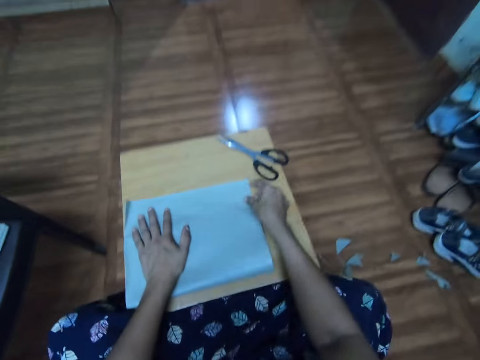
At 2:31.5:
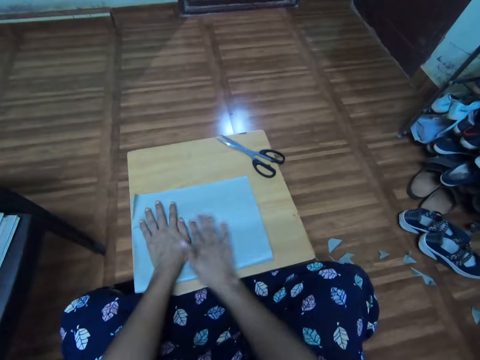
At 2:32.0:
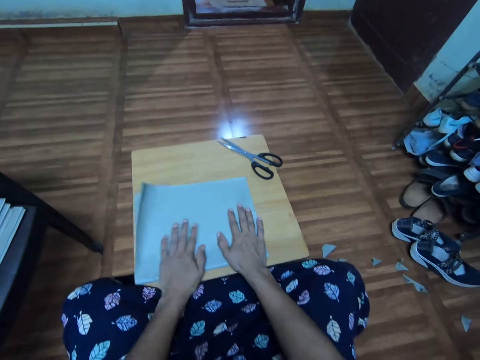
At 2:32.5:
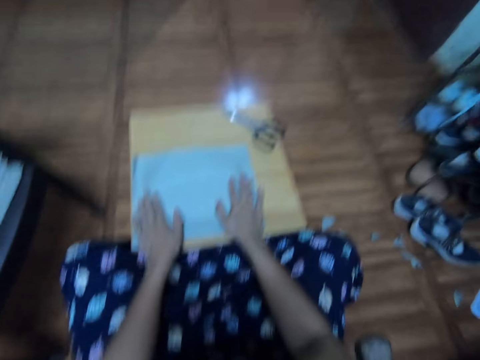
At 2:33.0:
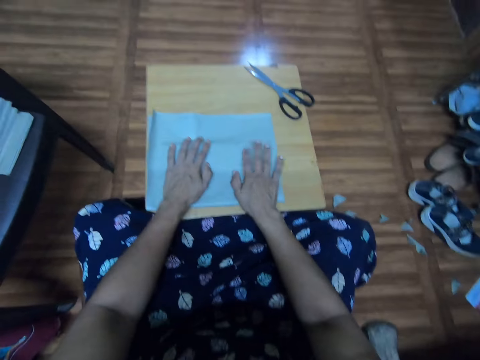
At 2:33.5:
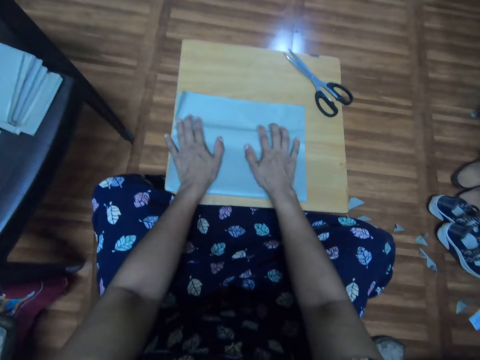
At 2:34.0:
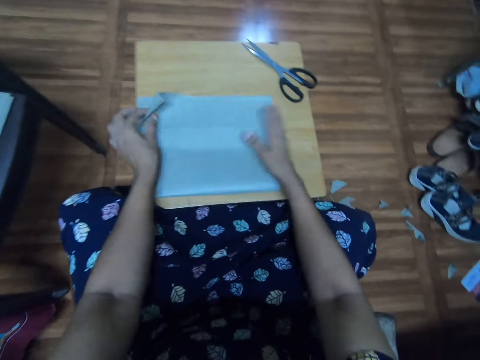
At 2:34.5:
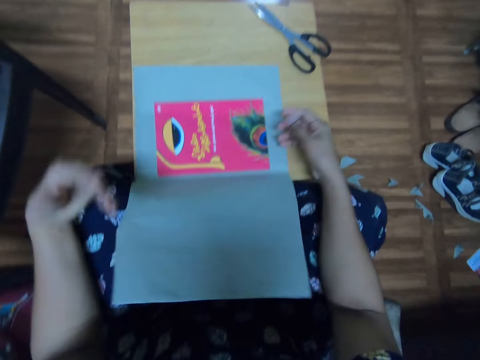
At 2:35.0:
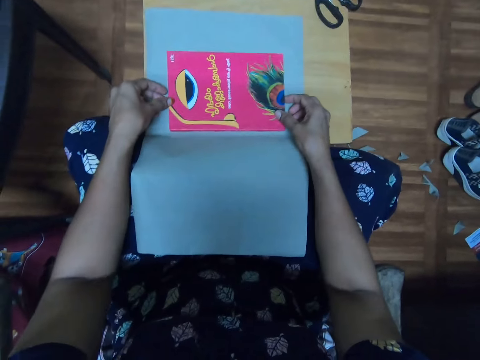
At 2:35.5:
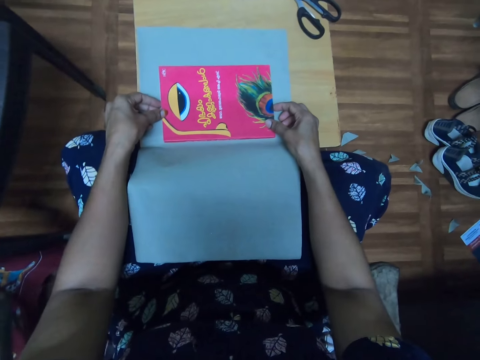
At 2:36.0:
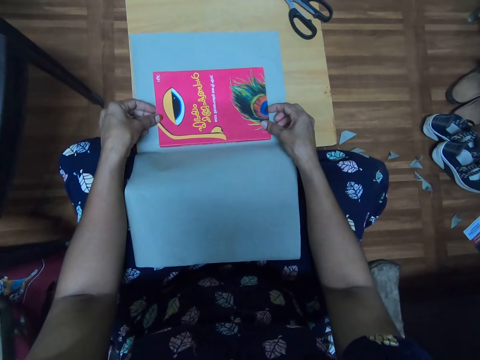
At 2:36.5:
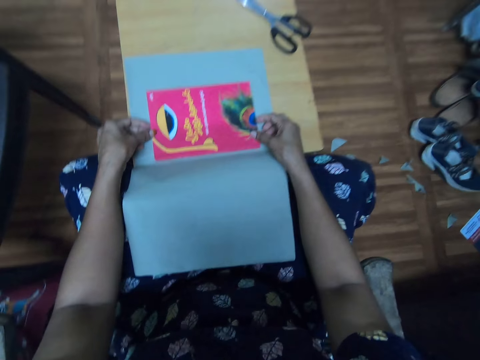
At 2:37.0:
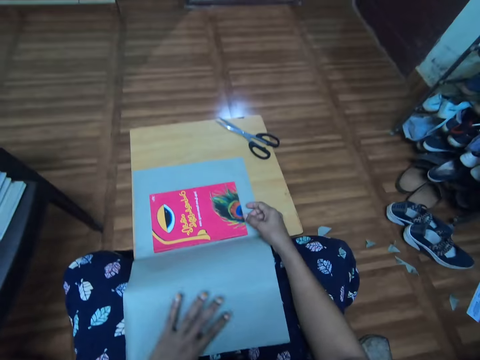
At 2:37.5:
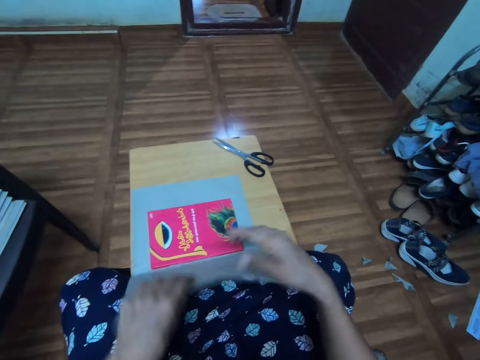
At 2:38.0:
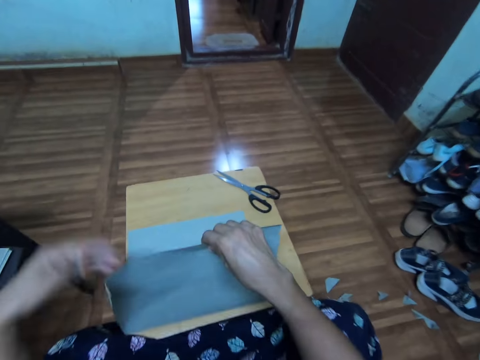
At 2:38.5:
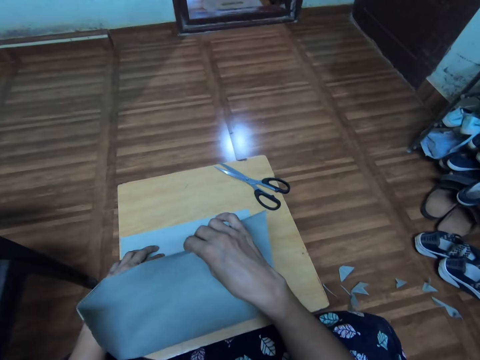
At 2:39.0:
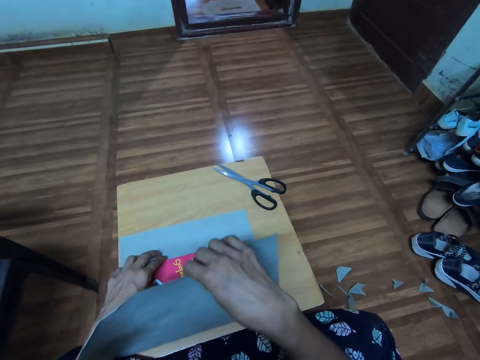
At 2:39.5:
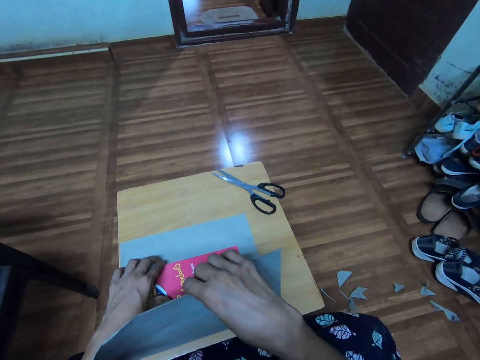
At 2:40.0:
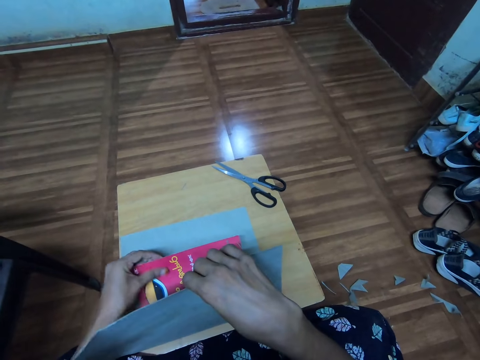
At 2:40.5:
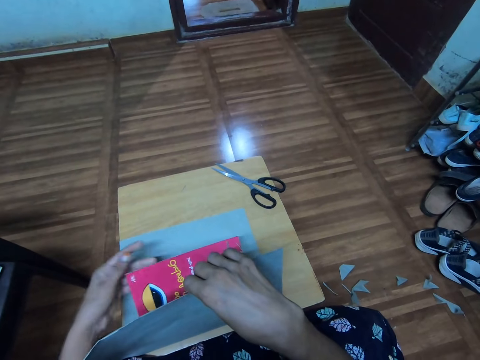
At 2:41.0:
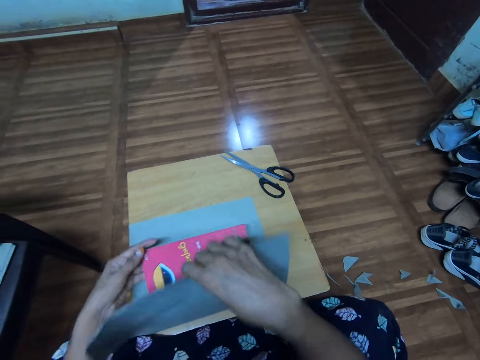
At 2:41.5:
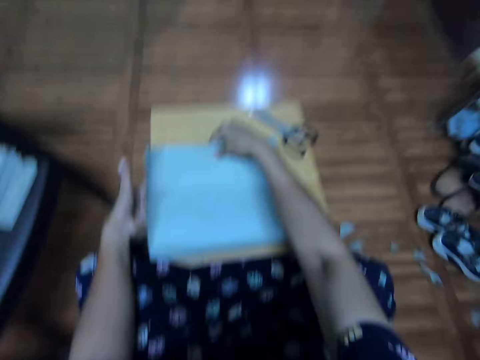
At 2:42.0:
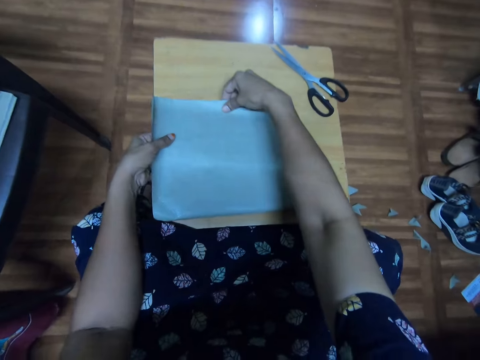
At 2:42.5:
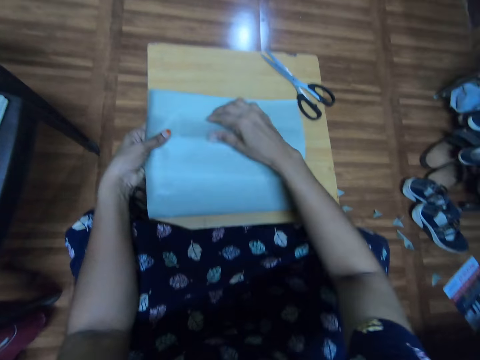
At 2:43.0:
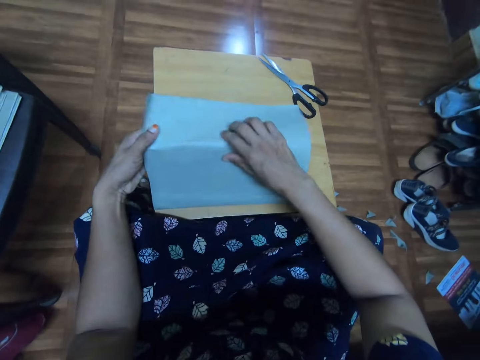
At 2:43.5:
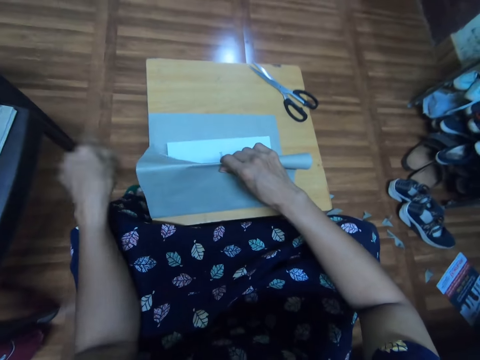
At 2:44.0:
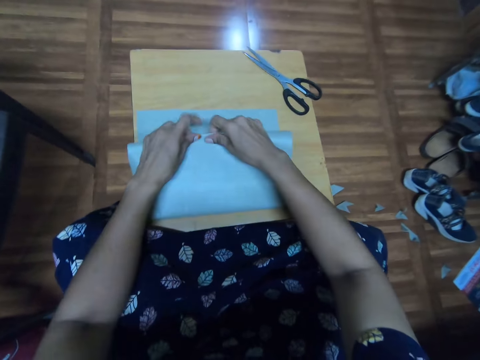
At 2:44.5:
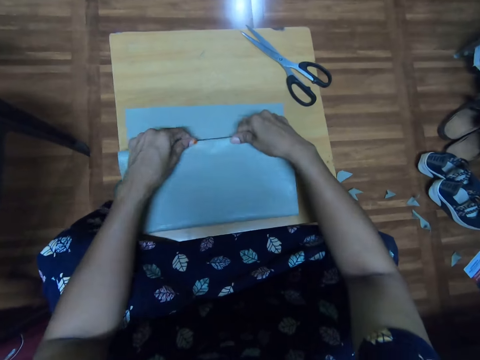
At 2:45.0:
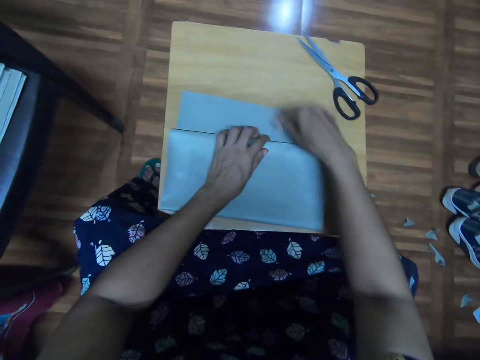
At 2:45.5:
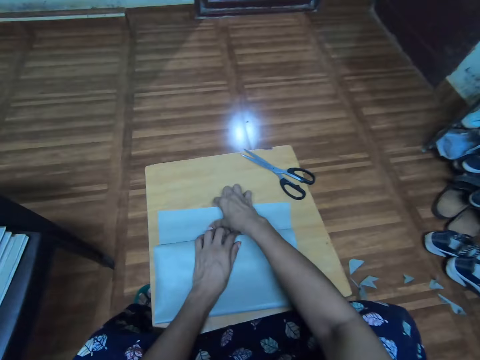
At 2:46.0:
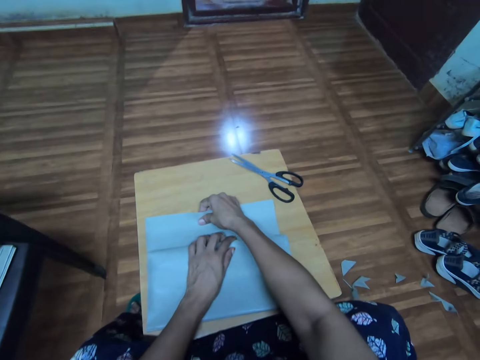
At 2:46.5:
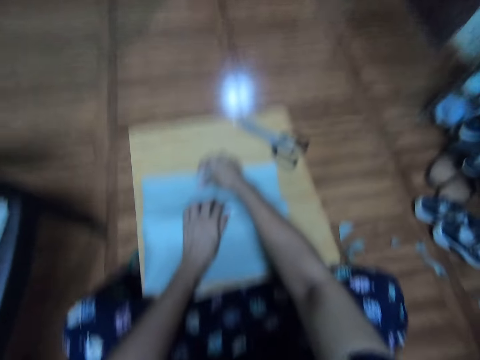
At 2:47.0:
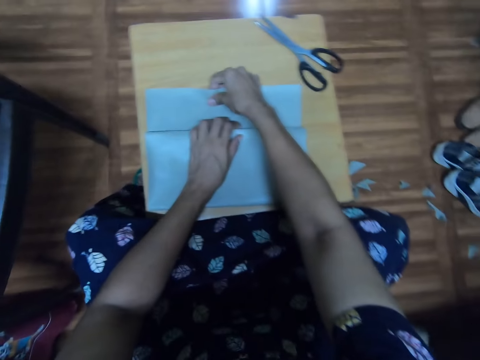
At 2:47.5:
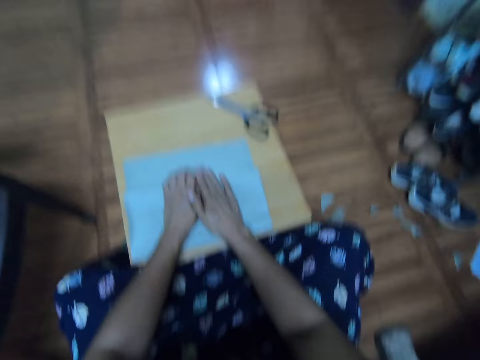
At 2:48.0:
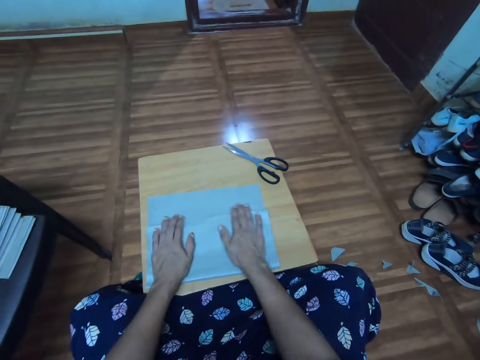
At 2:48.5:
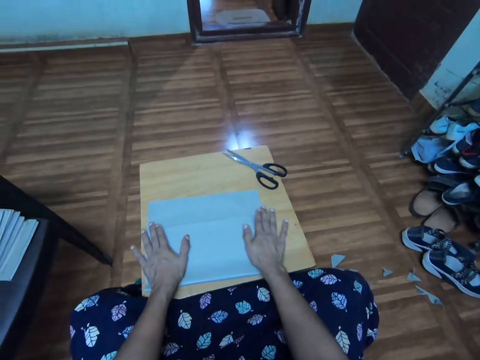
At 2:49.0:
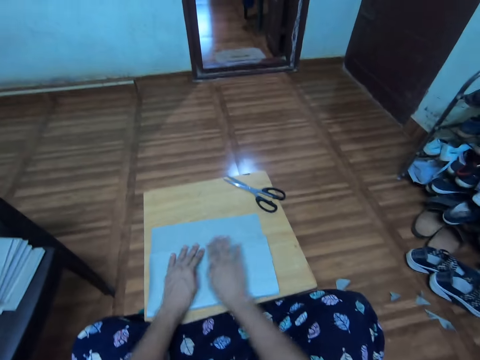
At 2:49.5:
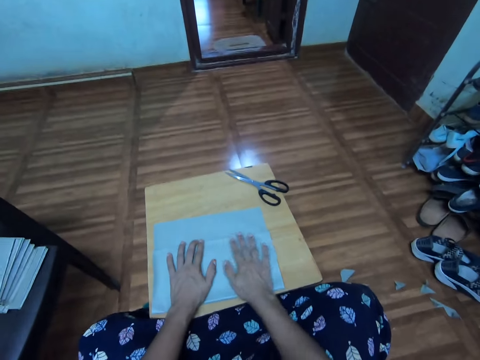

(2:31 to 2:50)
The camera wearer adjusts the cover paper with both hands. They flip the cover paper with the left hand. They grab the book with both hands. They look at the book cover. They stare around. They grab the cover paper with both hands. They fold the book cover. They cover the book with the cover paper. They flip the book page with the left hand. They cover the book with the cover paper. They fold the cover paper with the right hand. They cover the book. They adjust the cover paper with both hands.

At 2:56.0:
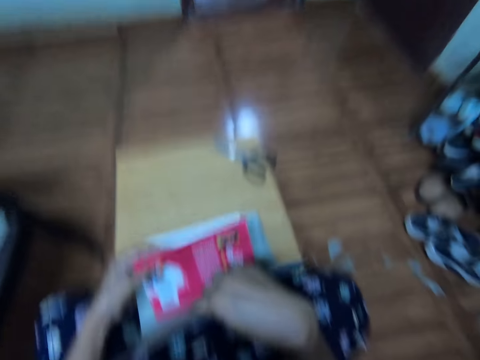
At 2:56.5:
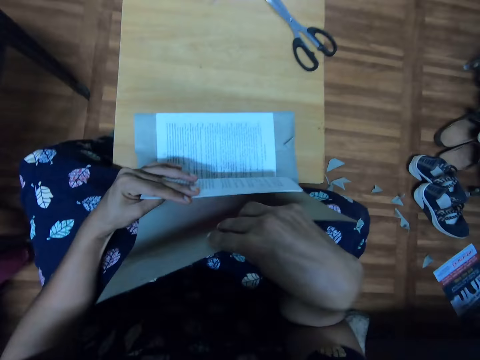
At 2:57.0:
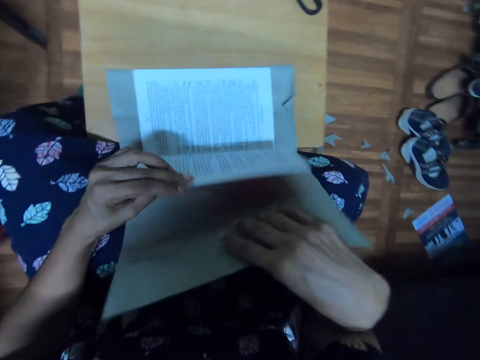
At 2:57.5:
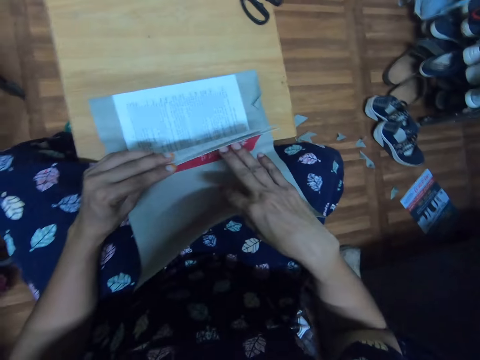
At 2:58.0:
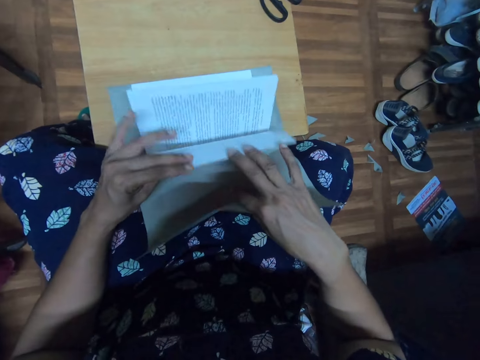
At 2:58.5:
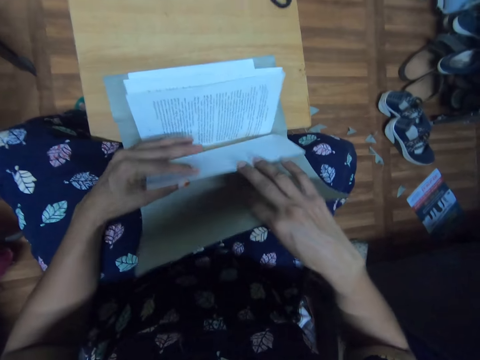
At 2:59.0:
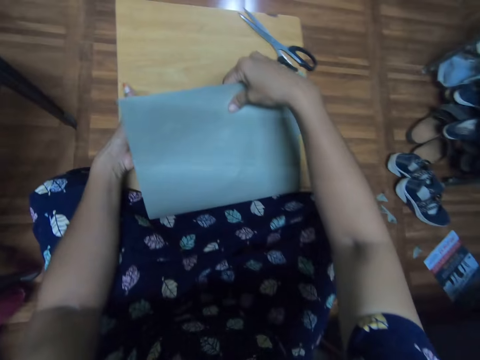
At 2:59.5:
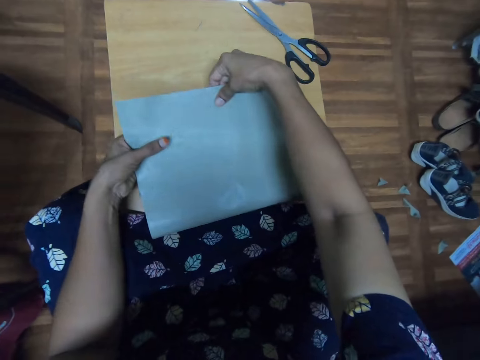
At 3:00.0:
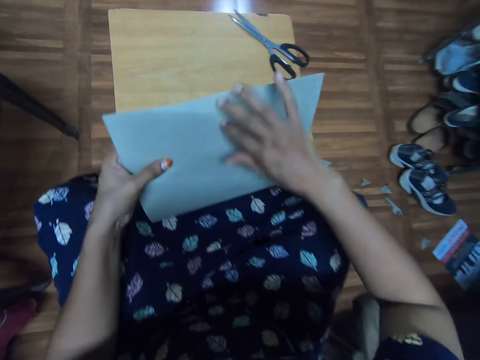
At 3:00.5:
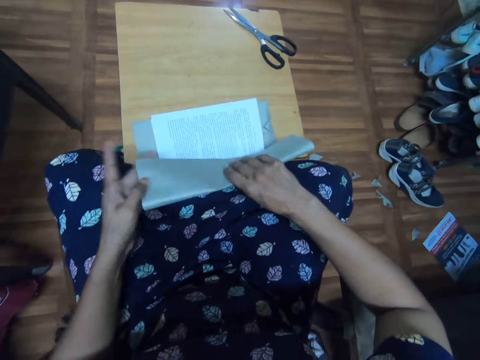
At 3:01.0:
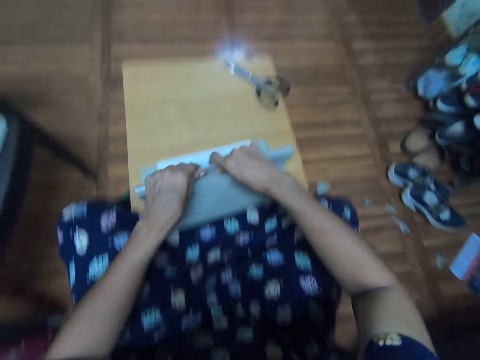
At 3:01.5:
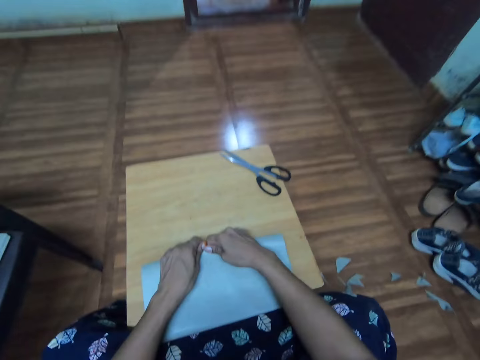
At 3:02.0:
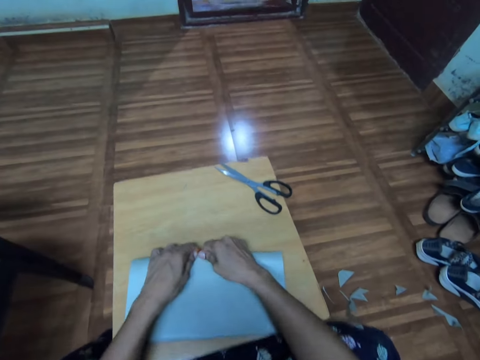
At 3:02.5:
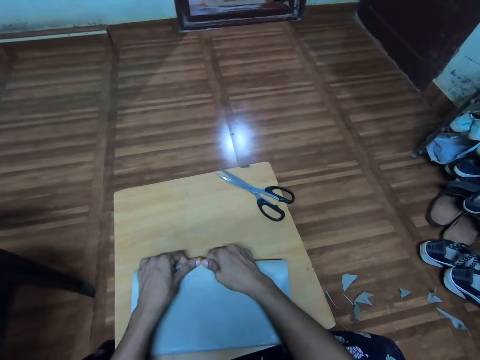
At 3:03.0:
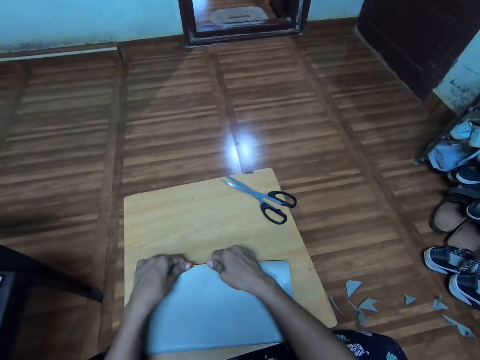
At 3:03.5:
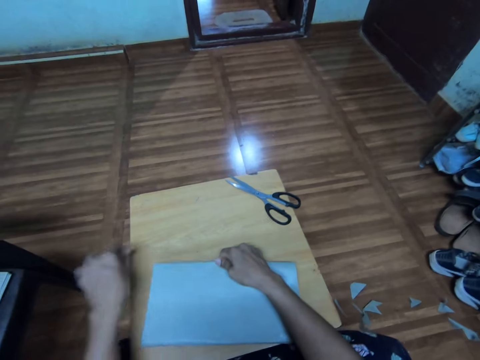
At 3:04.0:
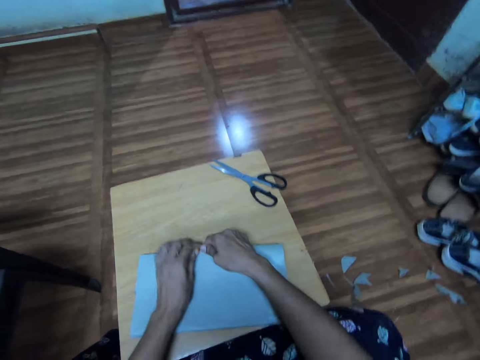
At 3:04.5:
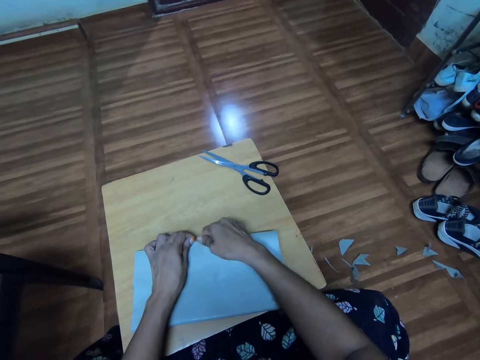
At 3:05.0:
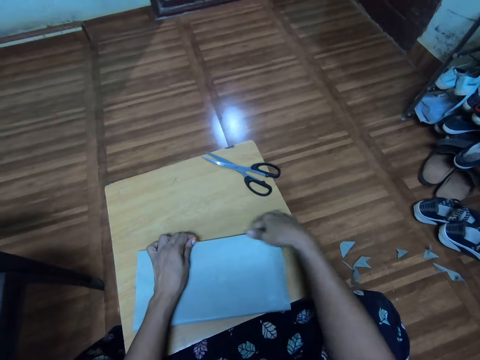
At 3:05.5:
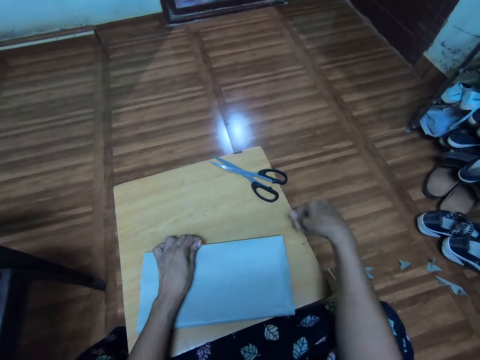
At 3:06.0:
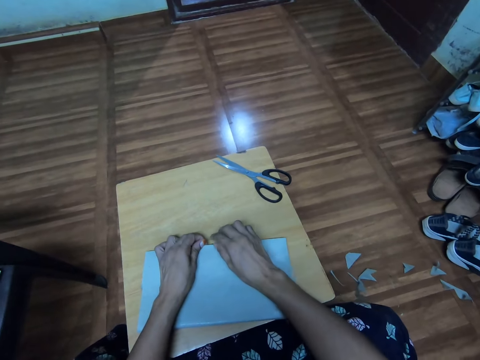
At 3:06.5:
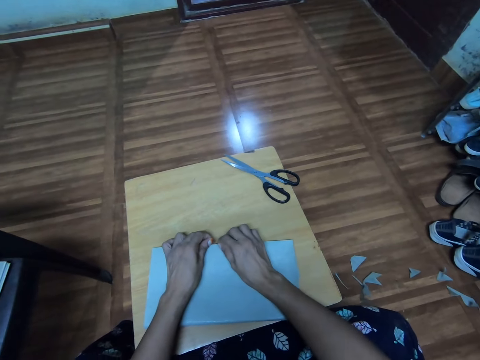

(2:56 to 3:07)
The camera wearer opens the book. They stare at the book. They flip the book page with the left hand. They cover the book with a cover paper. They fold the cover paper with the right hand. They adjust the cover edge with both hands.
